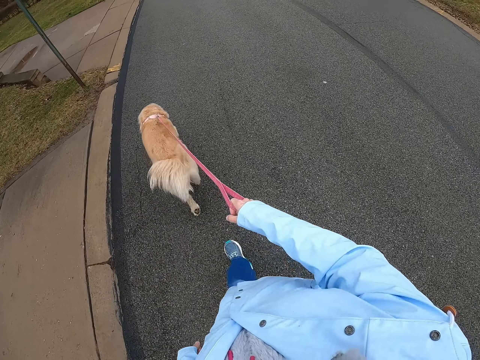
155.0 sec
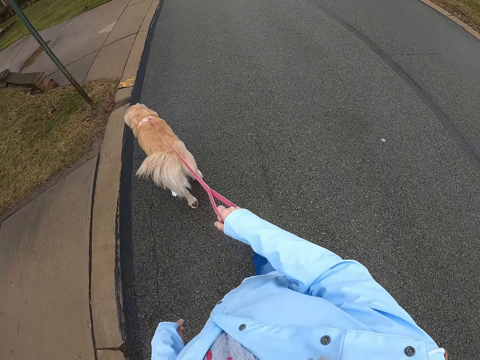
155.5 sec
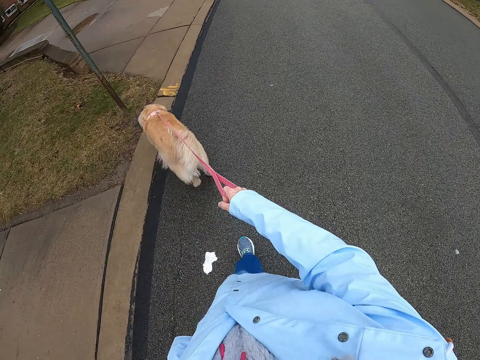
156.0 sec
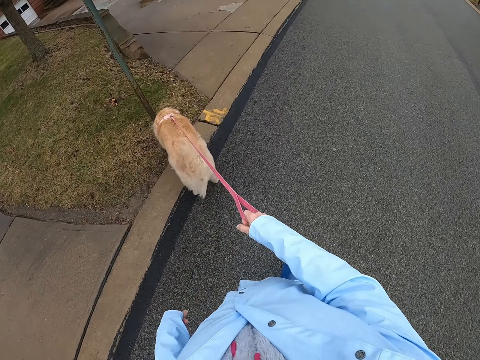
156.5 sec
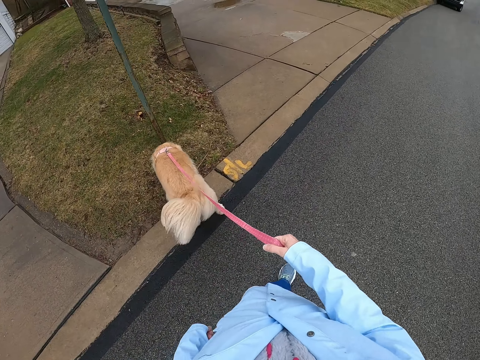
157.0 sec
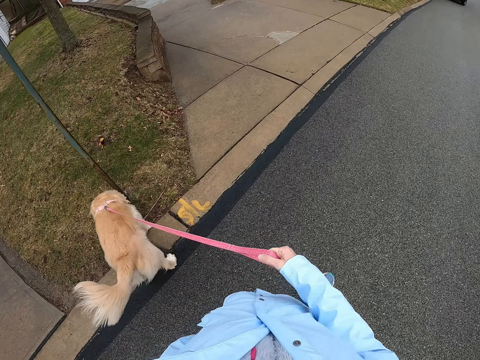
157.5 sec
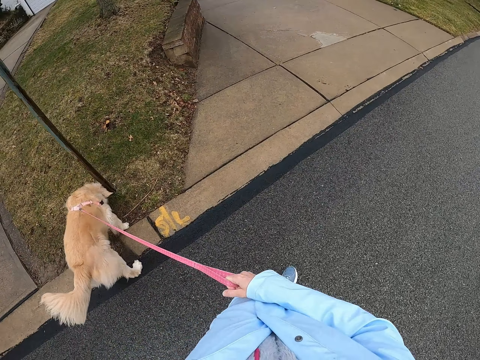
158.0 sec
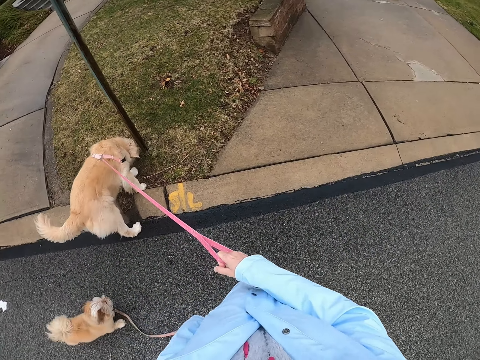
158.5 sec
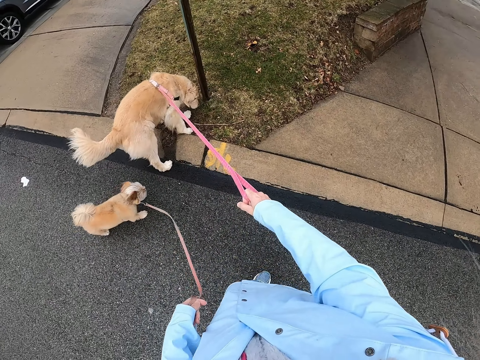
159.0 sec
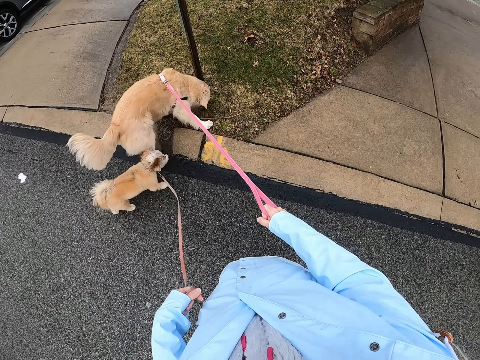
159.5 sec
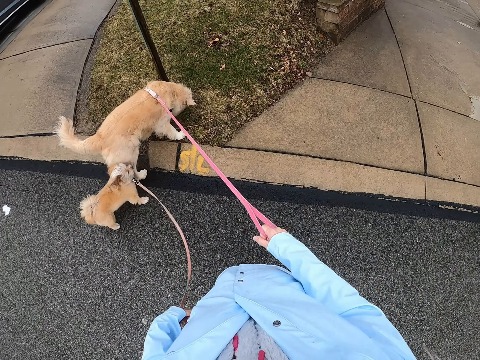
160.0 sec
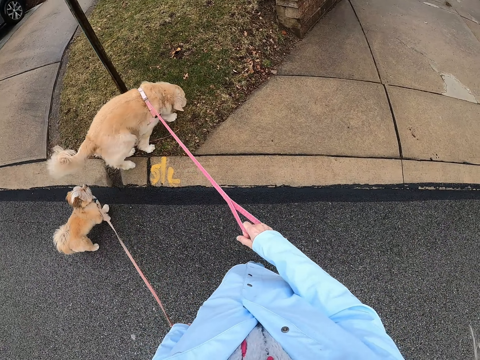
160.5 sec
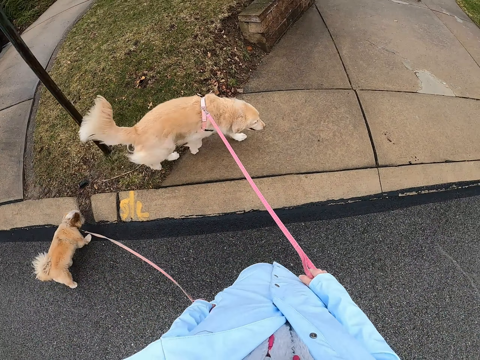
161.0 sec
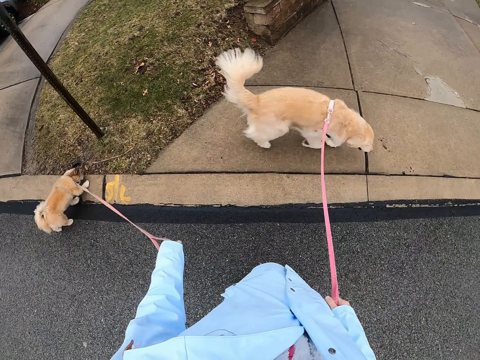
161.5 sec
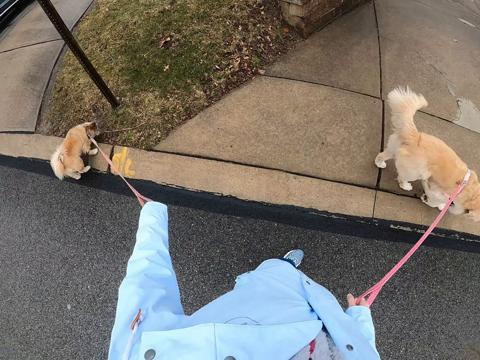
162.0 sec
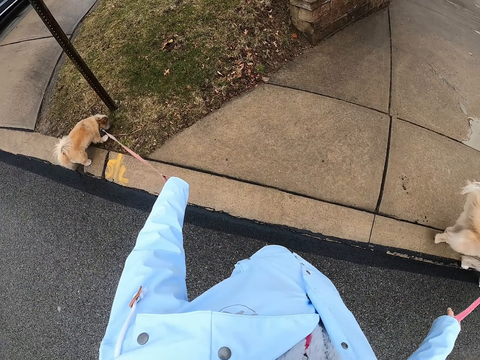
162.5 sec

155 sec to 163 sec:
The camera wearer looks around.

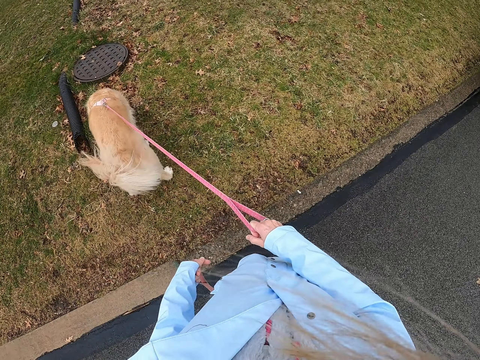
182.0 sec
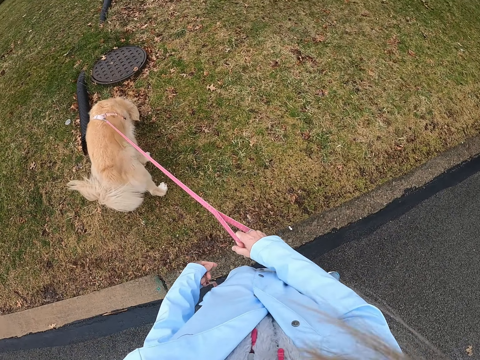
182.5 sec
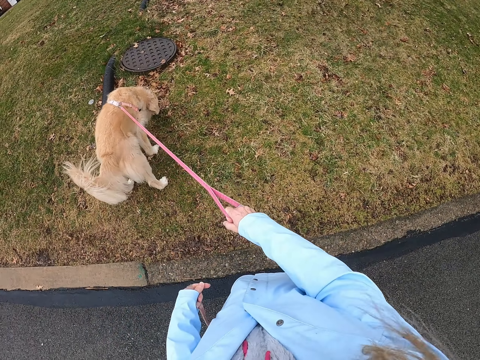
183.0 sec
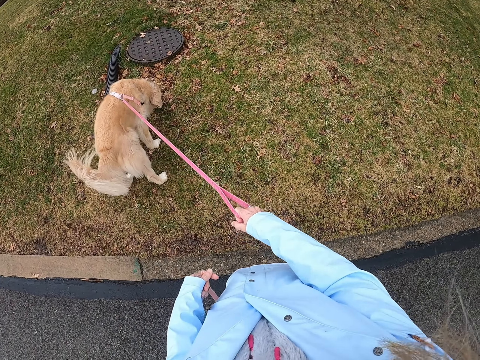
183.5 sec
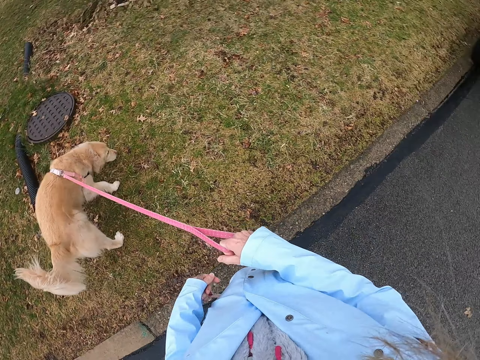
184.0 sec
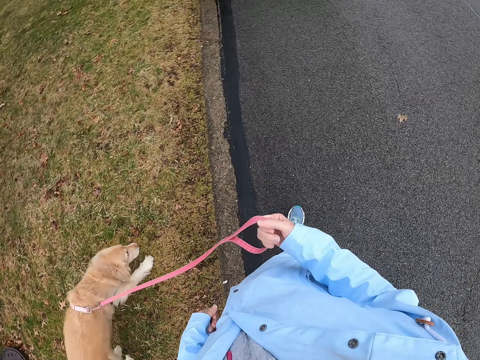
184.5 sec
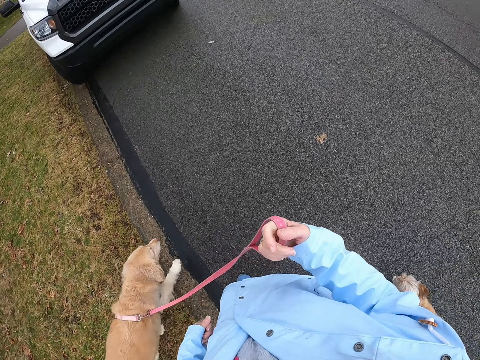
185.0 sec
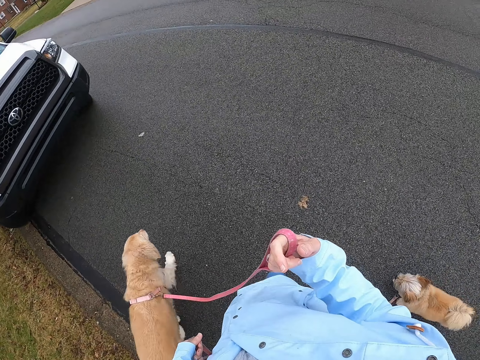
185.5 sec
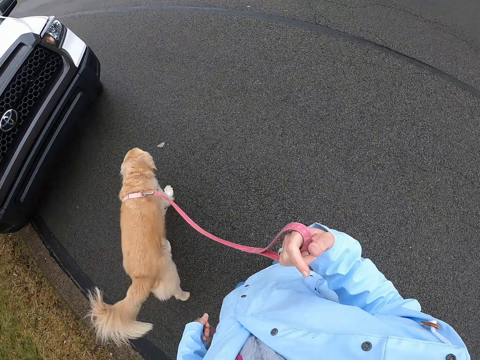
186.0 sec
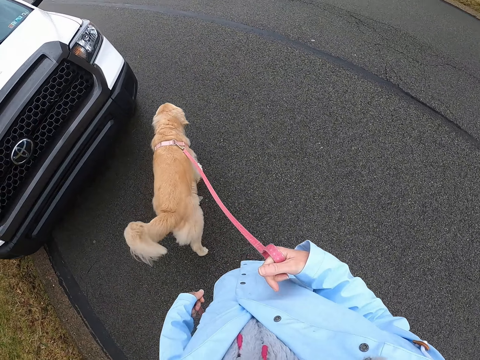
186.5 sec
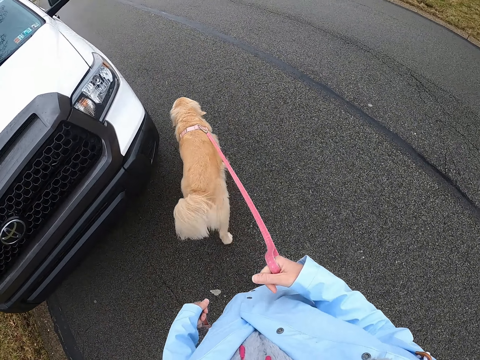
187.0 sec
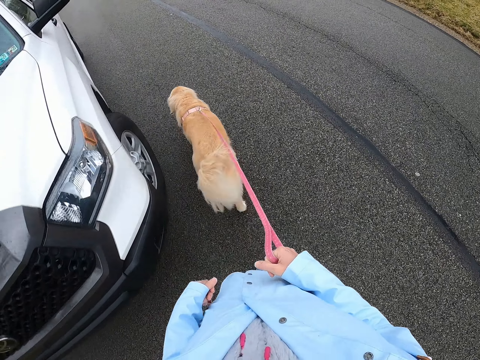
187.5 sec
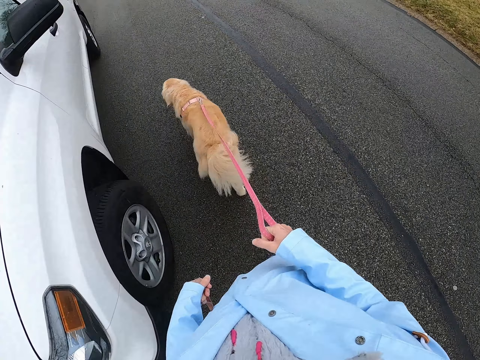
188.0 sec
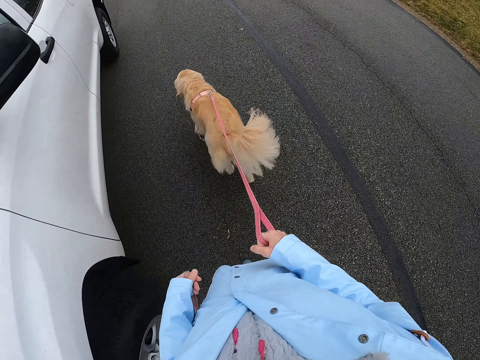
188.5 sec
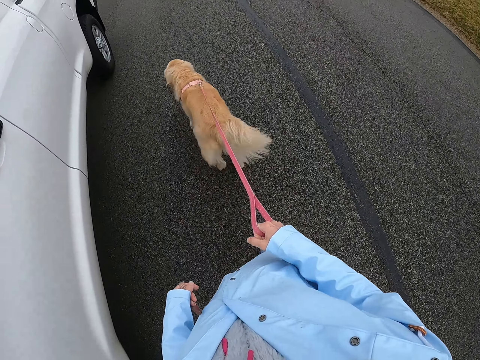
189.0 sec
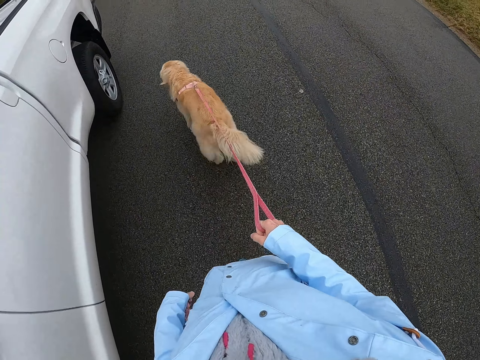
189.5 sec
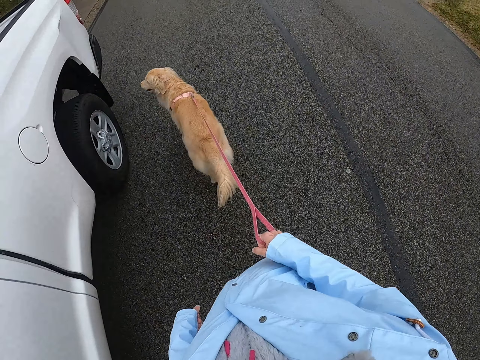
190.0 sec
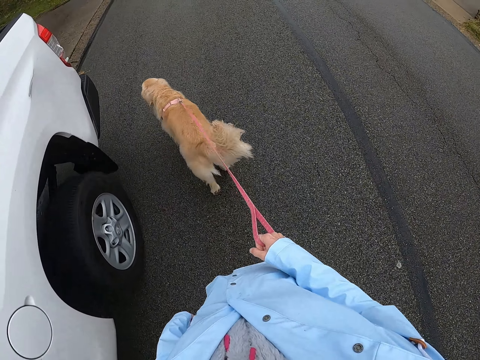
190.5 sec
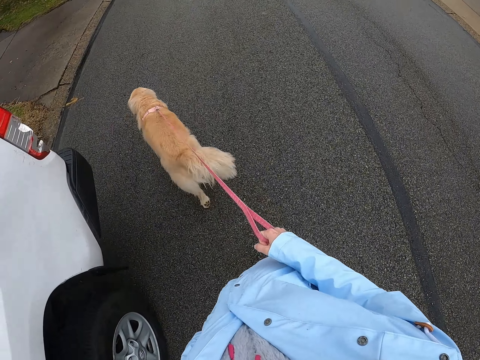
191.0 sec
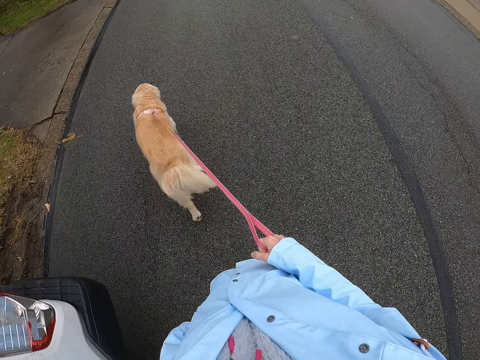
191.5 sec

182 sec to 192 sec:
The camera wearer looks around. They walk around with the dogs.

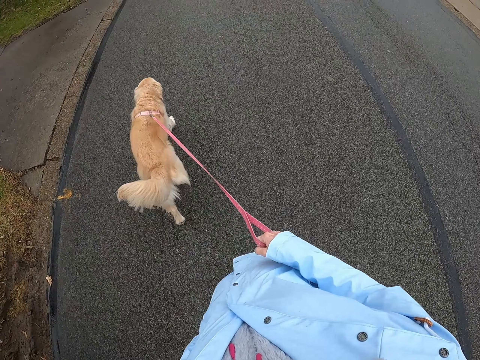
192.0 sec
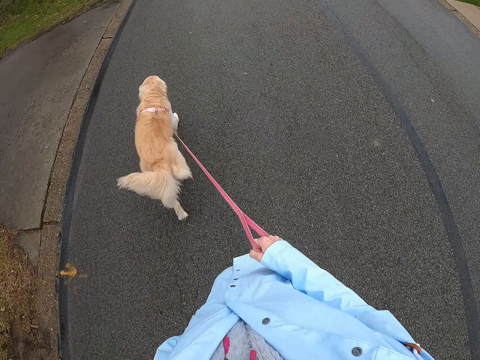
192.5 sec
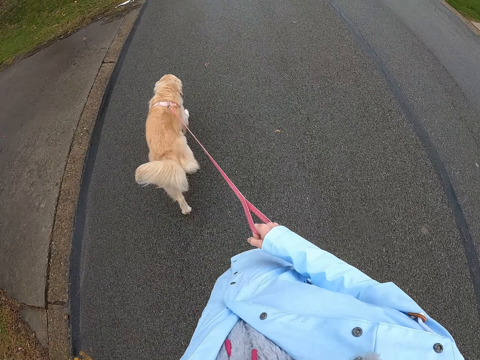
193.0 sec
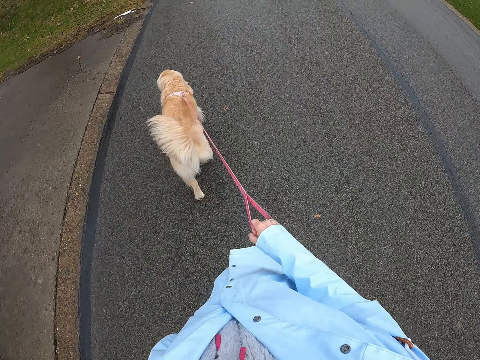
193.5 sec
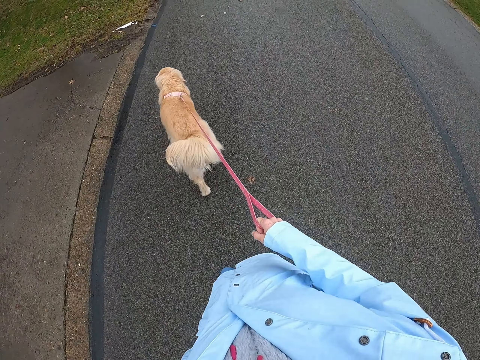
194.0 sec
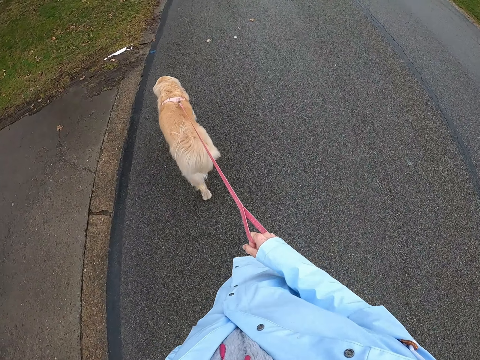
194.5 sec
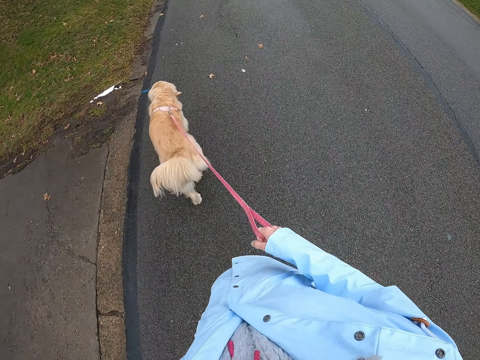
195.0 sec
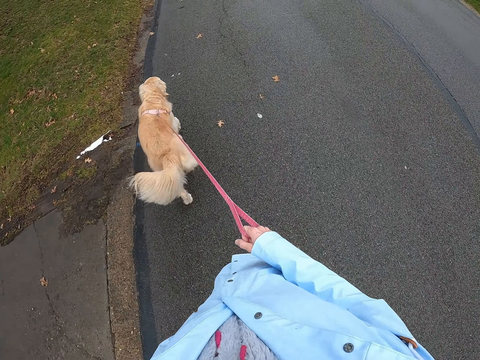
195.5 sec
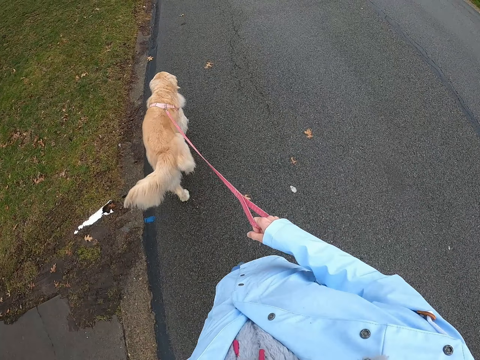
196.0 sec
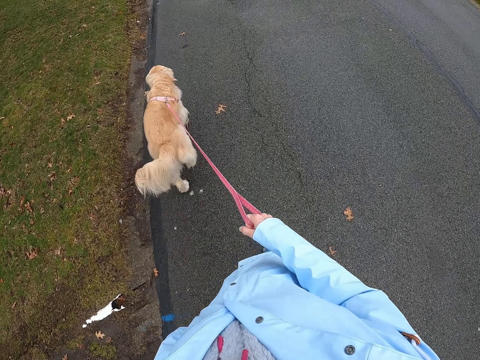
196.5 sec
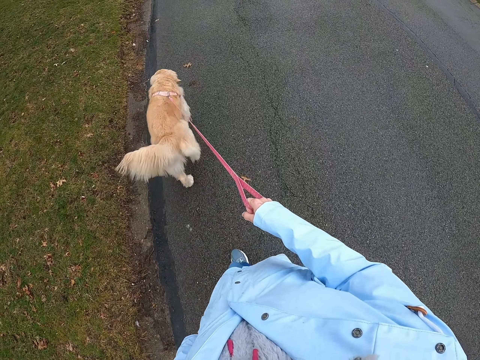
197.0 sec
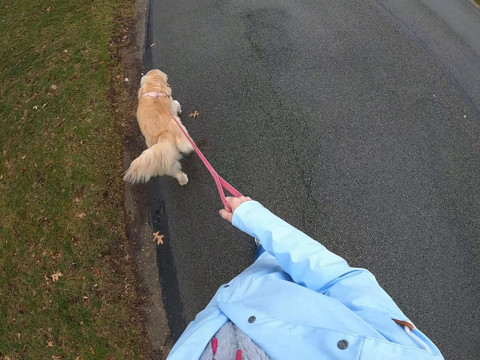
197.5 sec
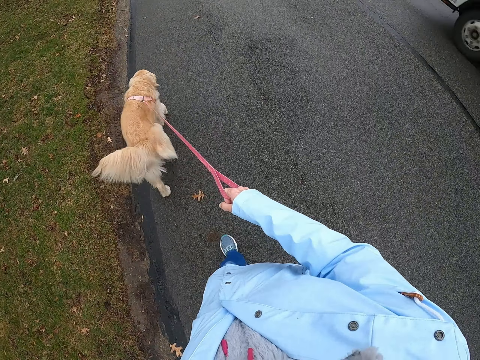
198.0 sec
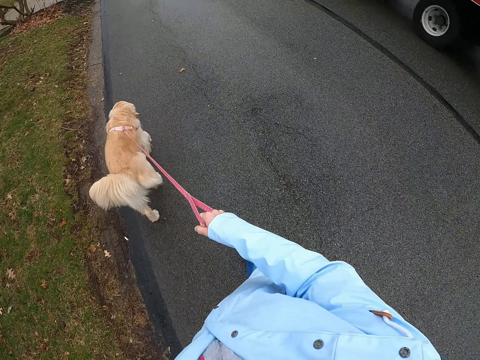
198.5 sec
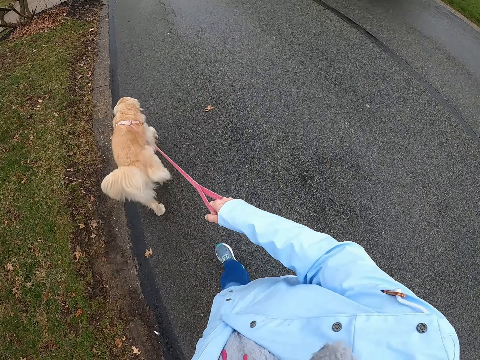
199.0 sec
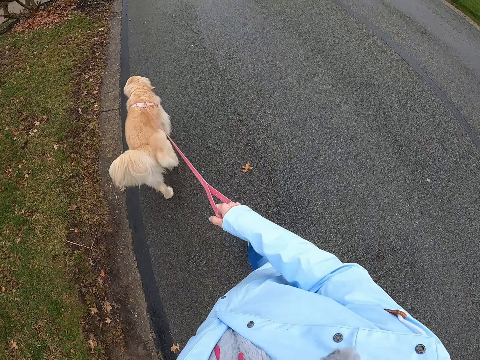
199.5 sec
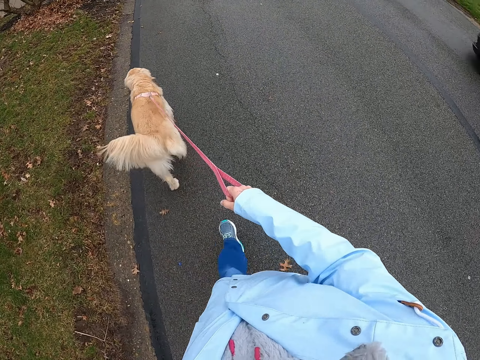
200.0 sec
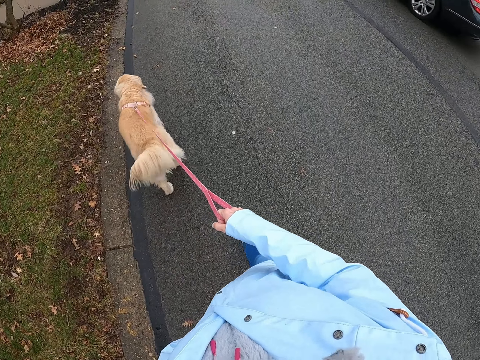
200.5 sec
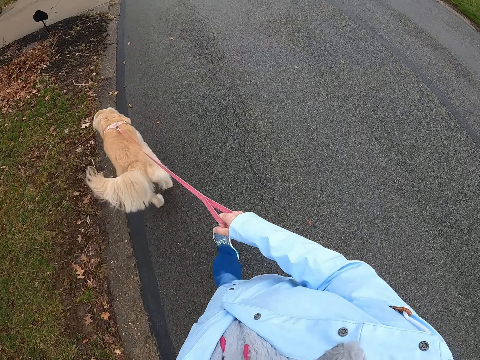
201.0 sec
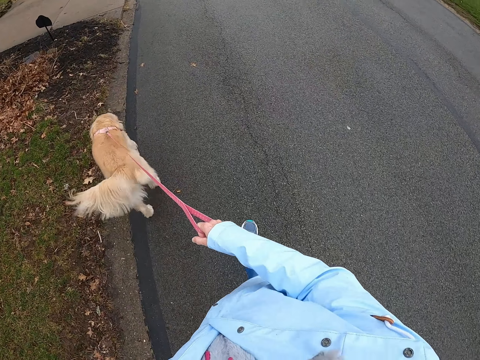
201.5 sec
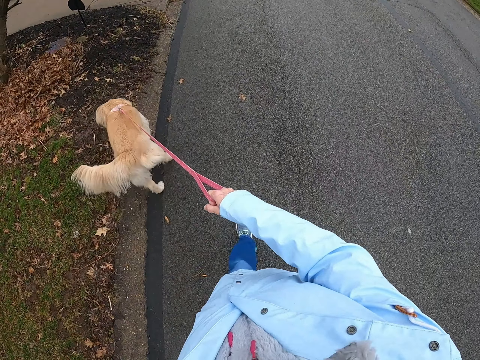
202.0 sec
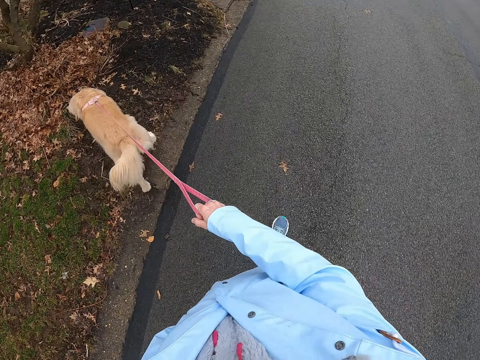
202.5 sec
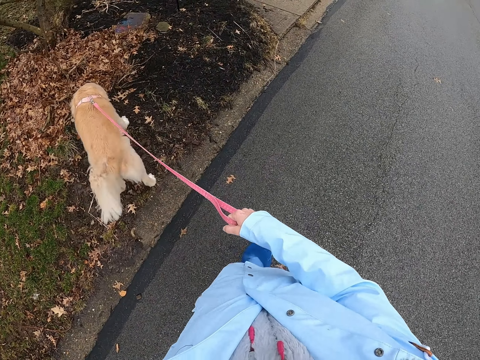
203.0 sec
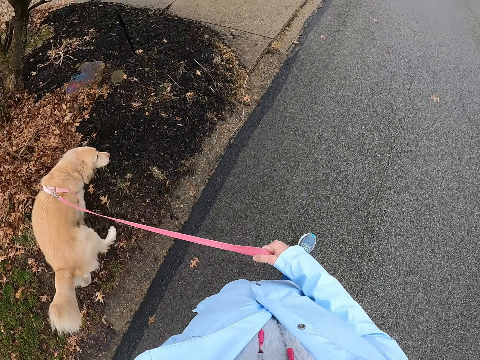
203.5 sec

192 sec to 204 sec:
The camera wearer walks on the tarmac.
